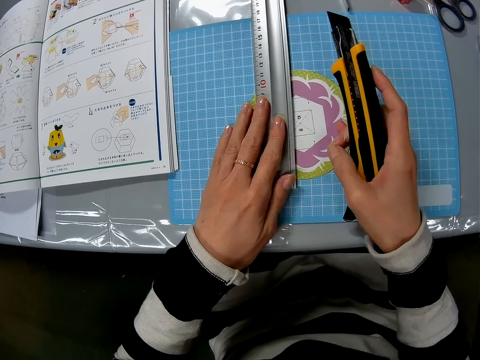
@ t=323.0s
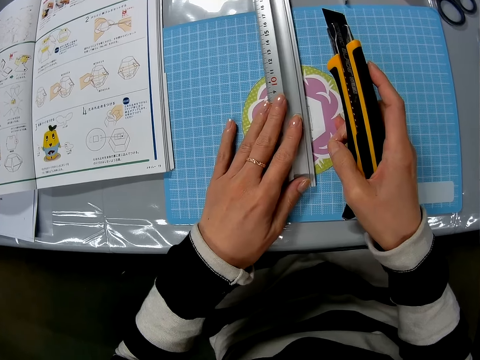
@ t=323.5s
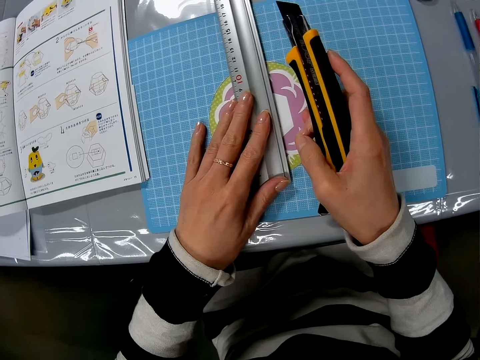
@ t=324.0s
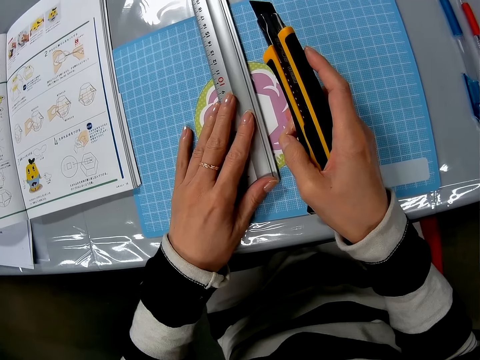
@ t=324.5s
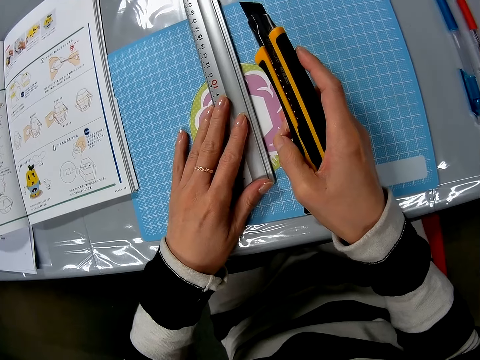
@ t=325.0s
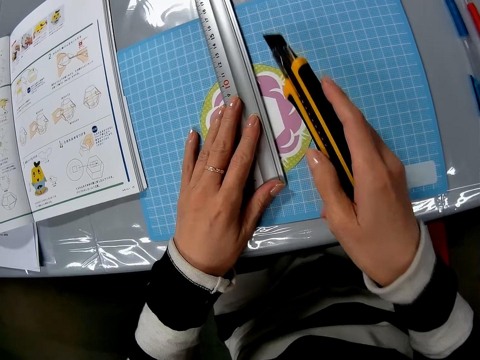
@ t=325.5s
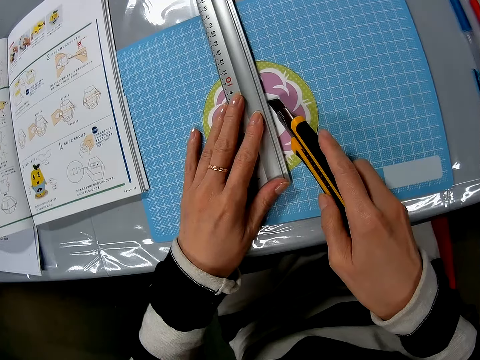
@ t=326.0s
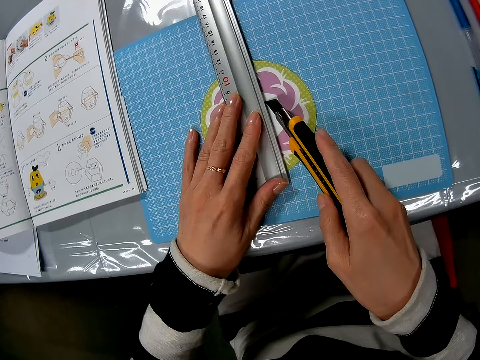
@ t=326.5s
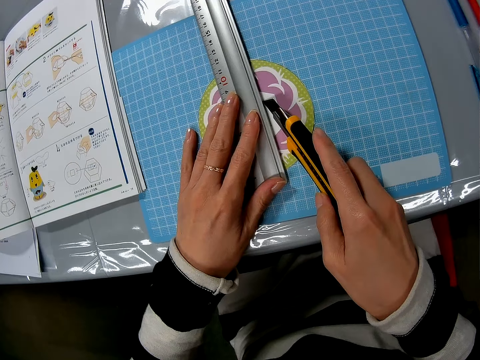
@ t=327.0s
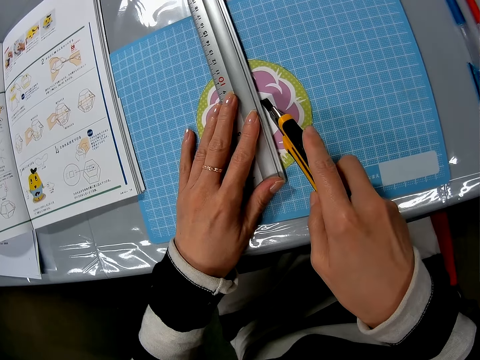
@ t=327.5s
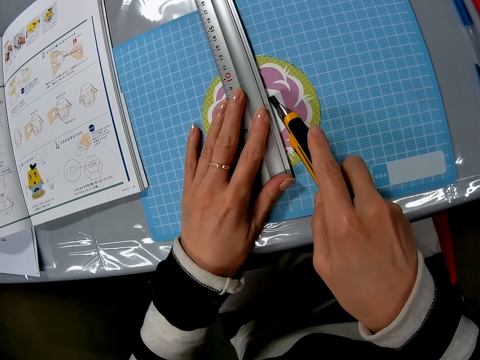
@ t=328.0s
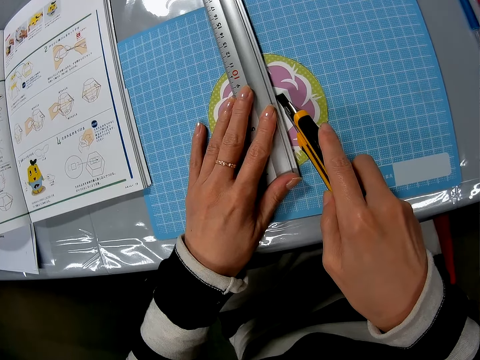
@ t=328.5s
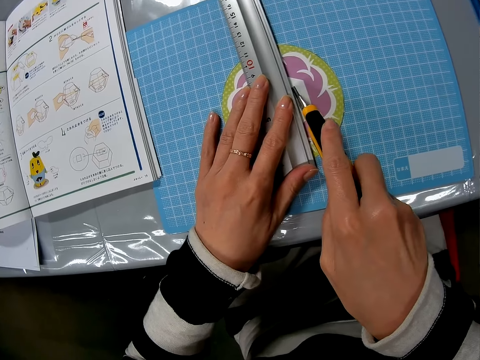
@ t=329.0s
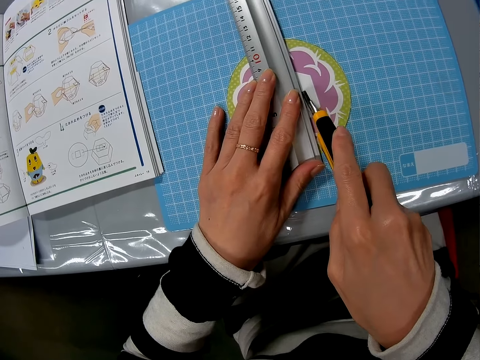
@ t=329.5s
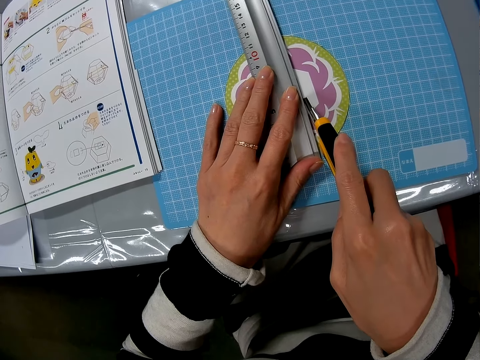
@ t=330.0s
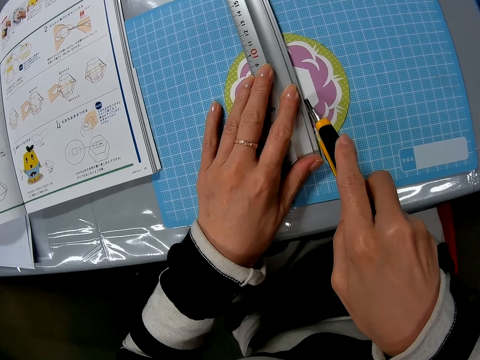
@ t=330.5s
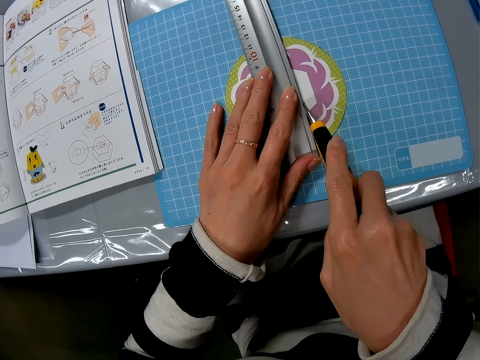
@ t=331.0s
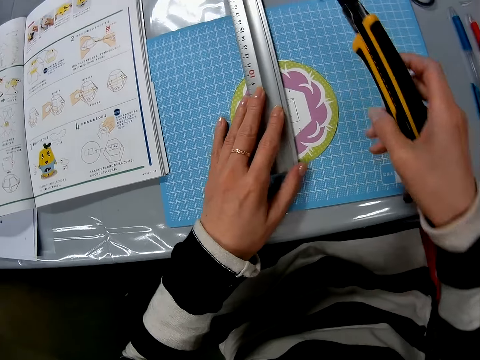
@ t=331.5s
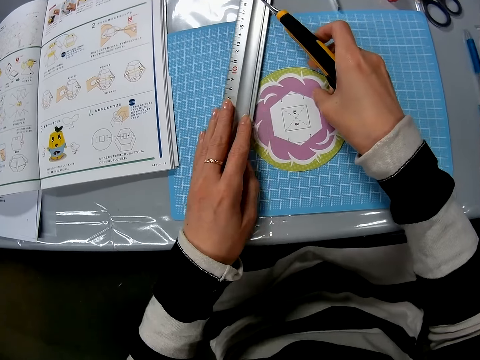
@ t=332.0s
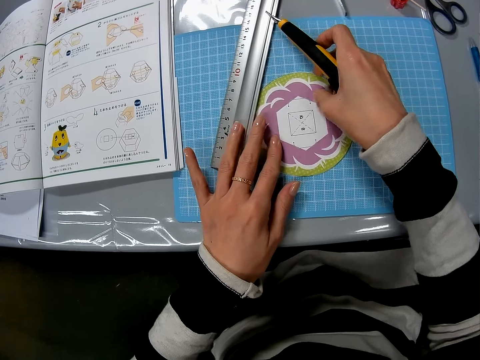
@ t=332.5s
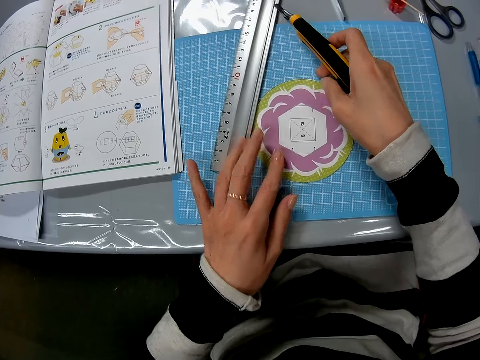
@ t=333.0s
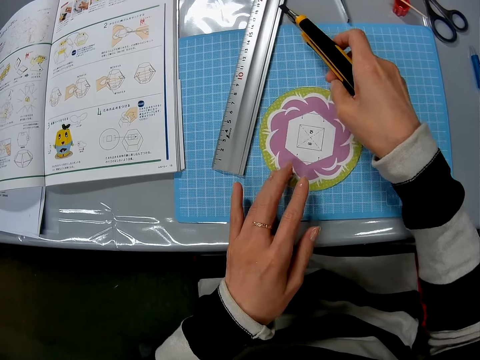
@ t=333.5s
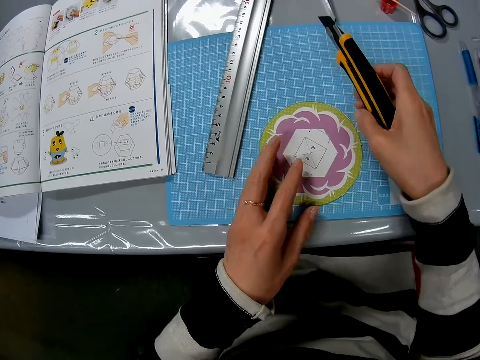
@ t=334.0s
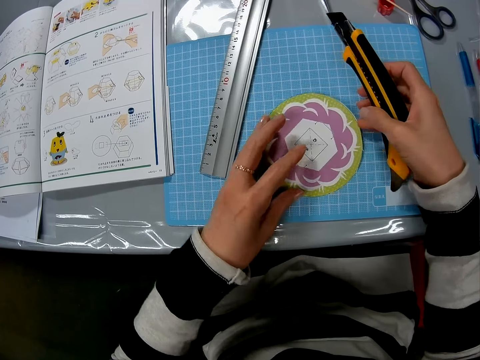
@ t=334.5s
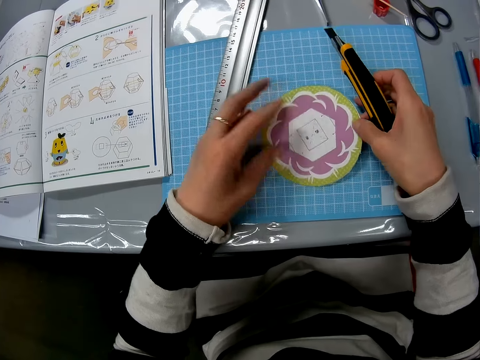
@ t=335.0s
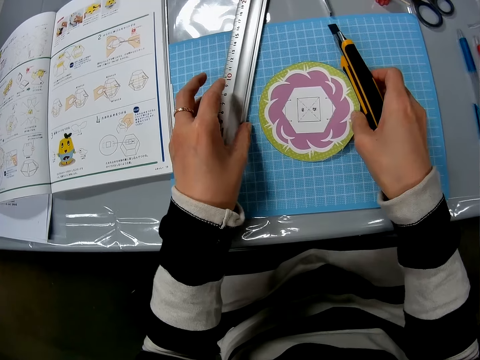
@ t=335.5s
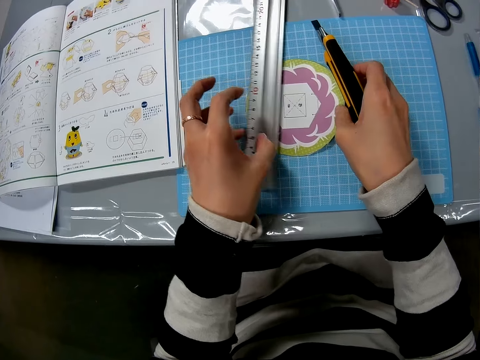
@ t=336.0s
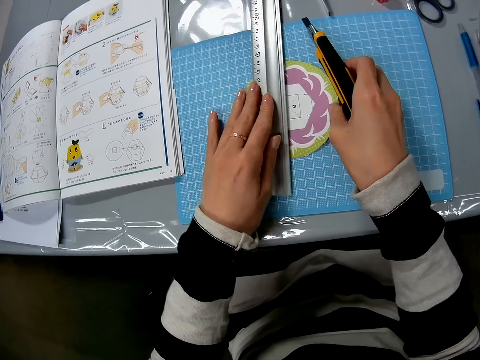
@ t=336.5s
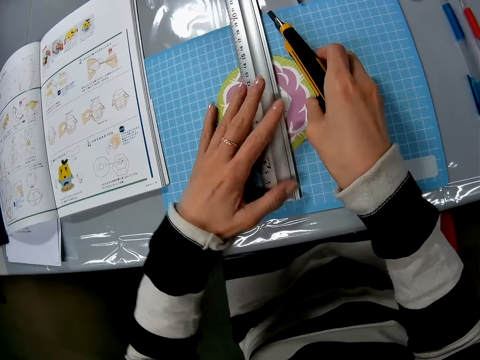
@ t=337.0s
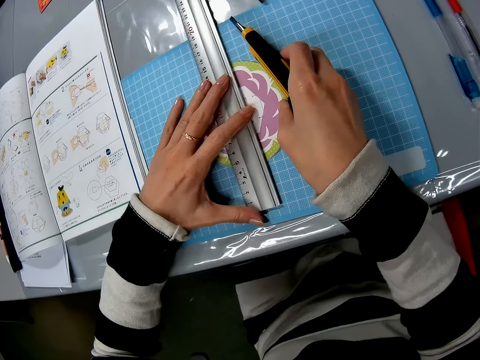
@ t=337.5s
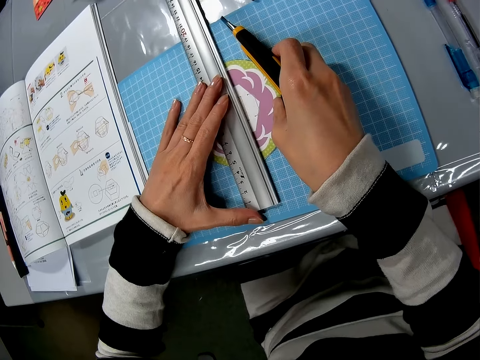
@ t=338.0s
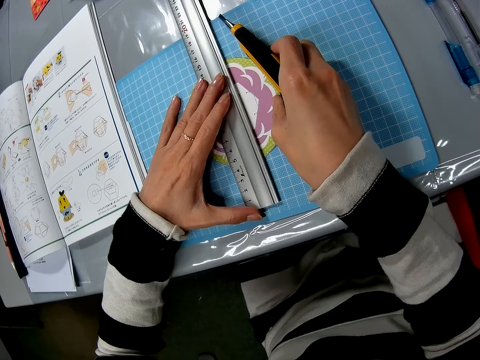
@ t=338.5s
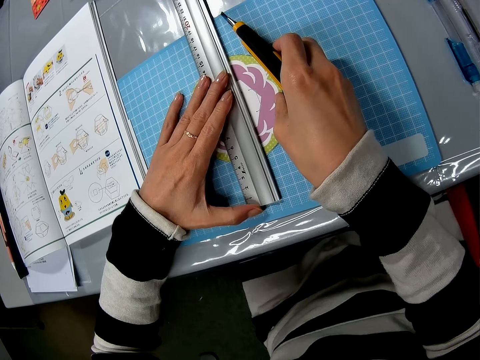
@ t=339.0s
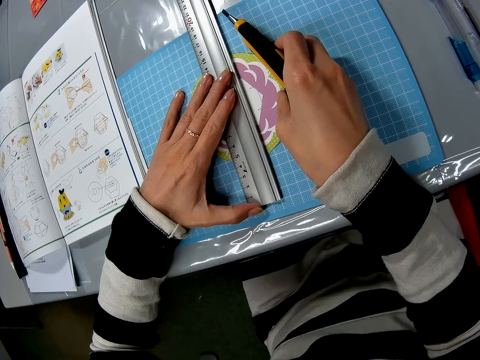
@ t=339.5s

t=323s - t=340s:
The camera wearer cuts the craft piece with the craft knife. They move the ruler aside. They move the craft piece. They pick up the ruler and put the ruler on the craft piece.

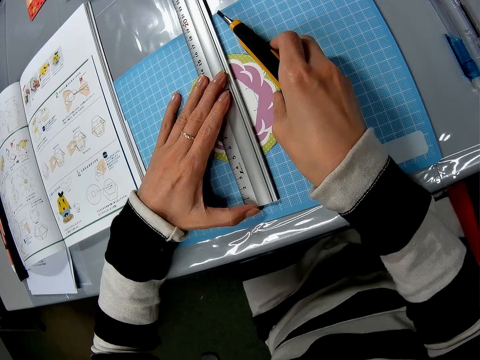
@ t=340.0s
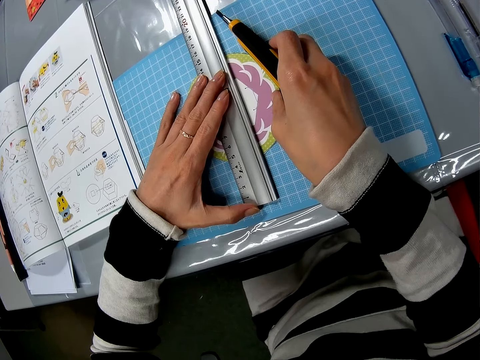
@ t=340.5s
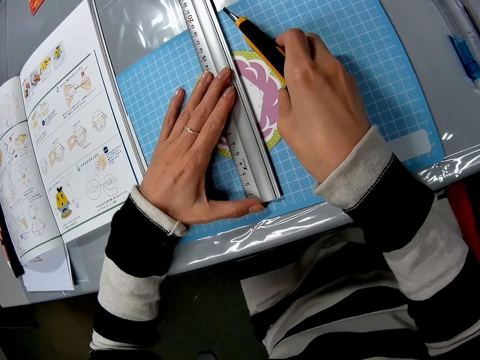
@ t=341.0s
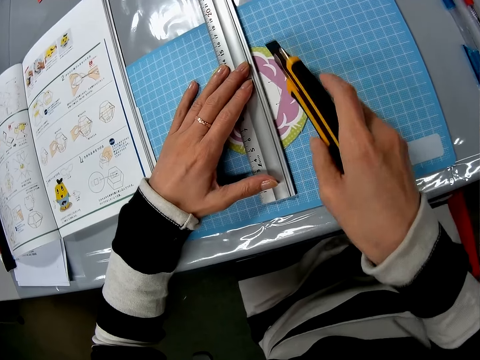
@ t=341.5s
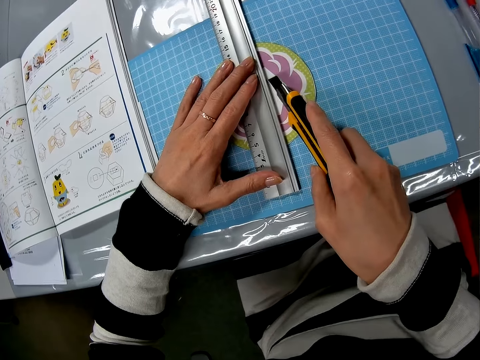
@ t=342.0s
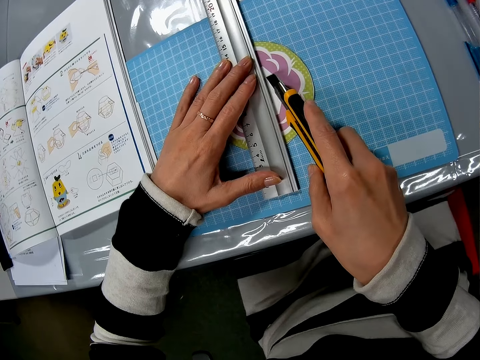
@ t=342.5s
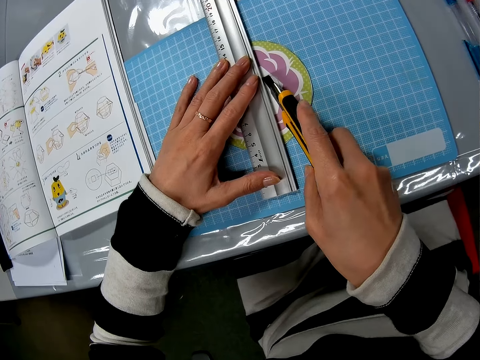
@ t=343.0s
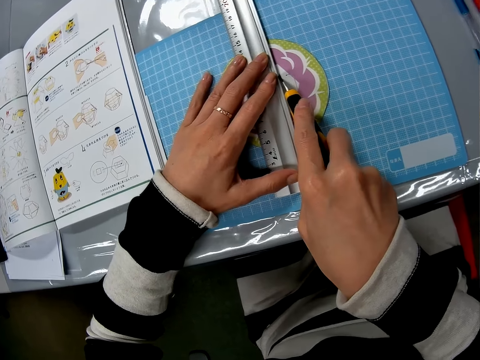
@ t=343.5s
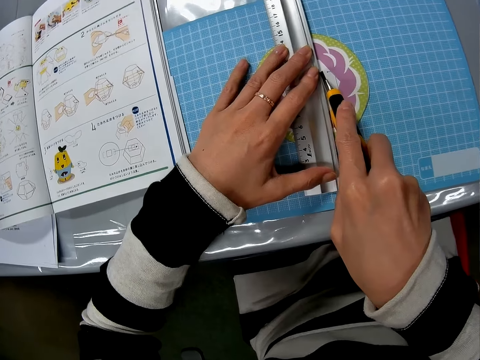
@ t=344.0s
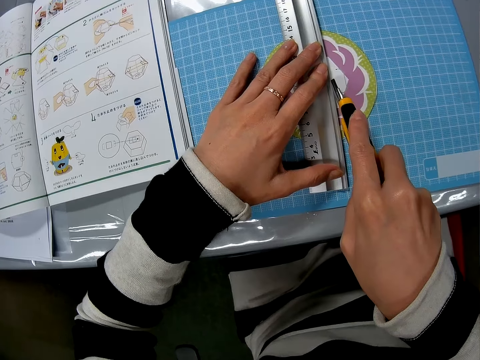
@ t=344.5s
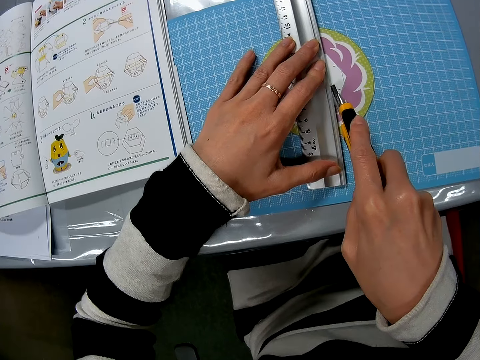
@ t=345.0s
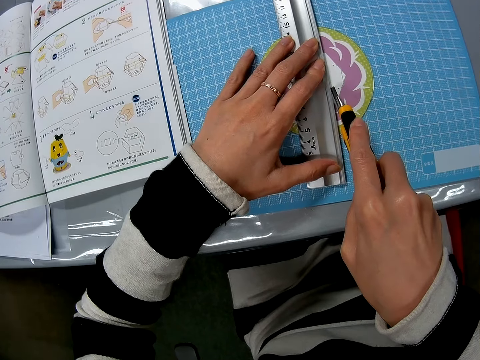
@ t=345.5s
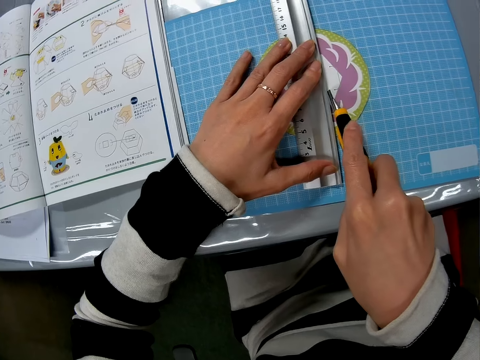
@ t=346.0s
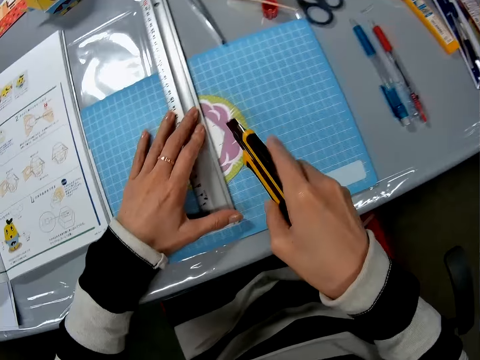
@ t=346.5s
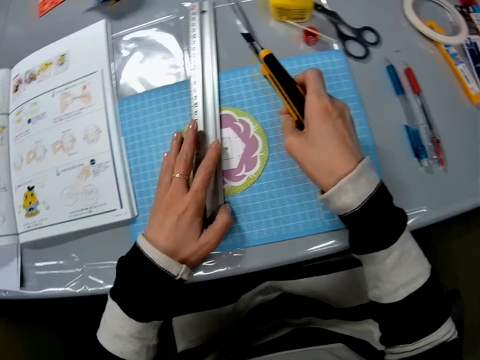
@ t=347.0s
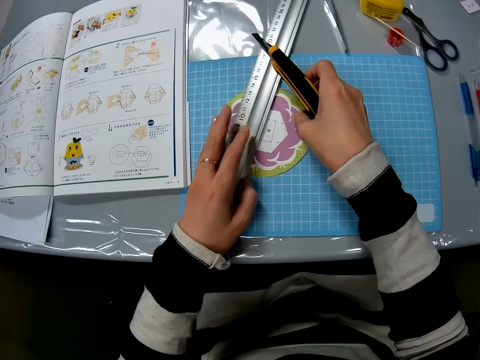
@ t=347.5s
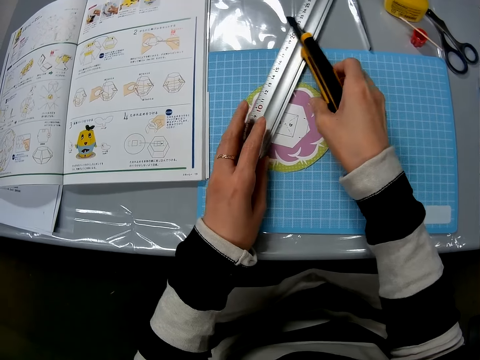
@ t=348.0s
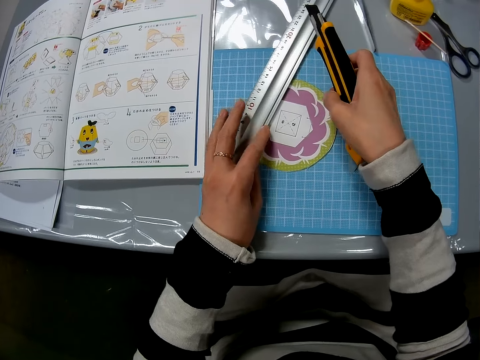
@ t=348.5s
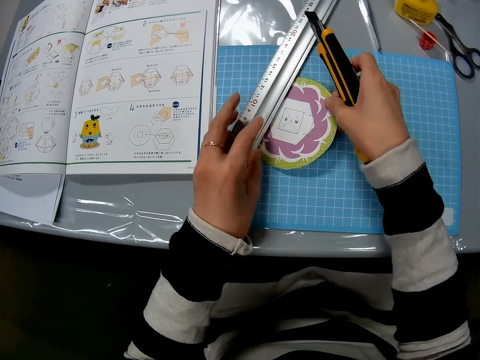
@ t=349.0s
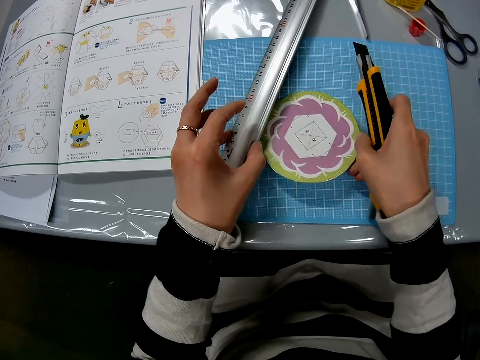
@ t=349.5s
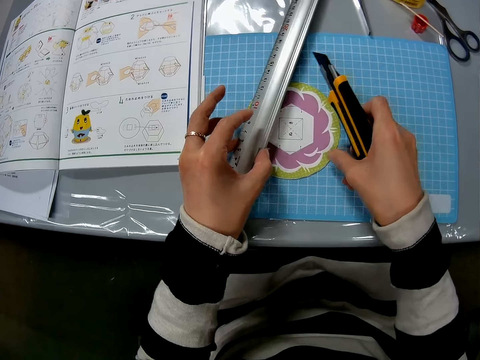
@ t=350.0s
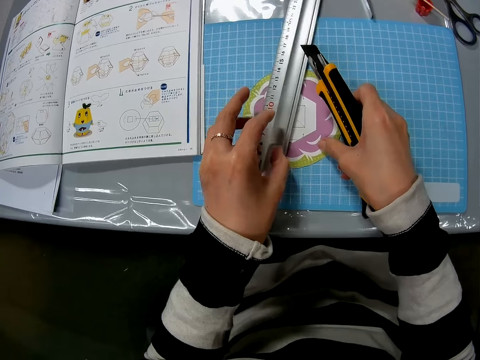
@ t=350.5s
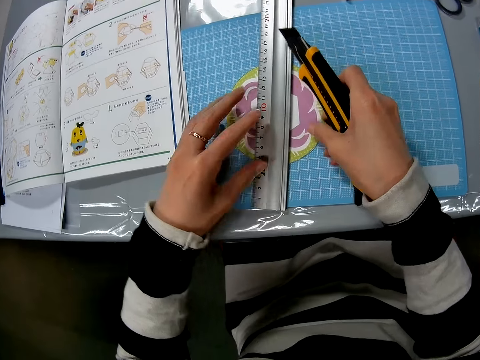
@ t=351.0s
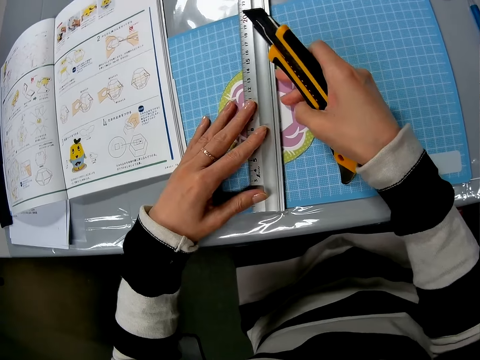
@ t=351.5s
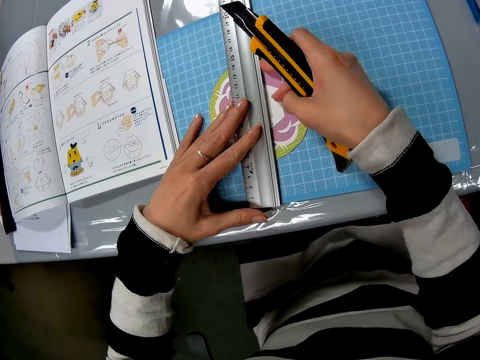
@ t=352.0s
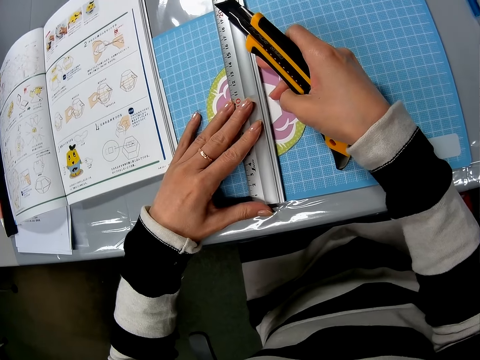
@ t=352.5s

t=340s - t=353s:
The camera wearer cuts the craft piece with the craft knife. They move the ruler and the art piece. They turn the art piece. They move the flat carton. They place the ruler on the flat carton.
